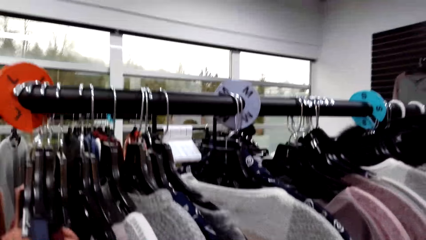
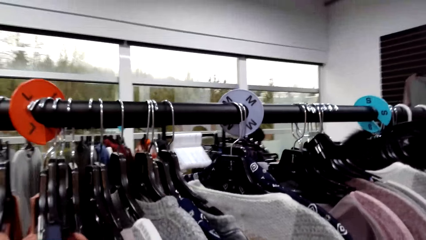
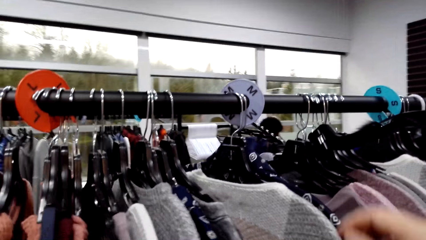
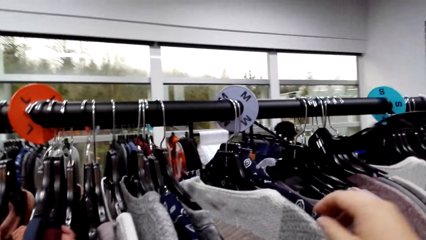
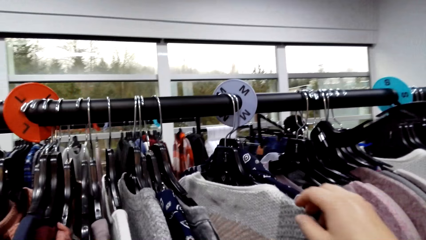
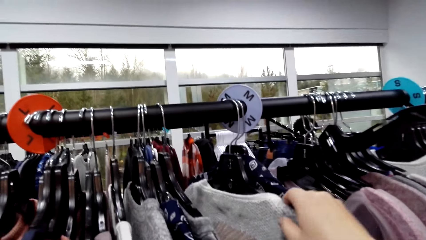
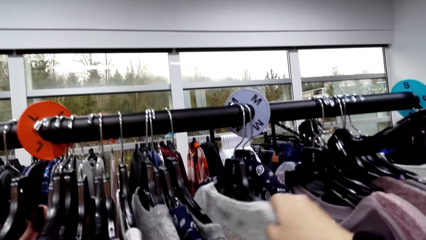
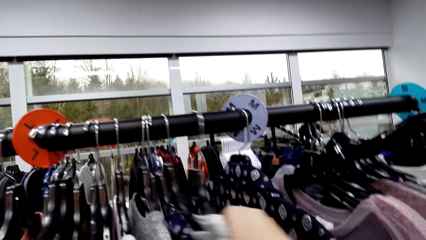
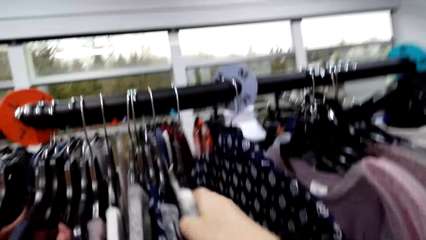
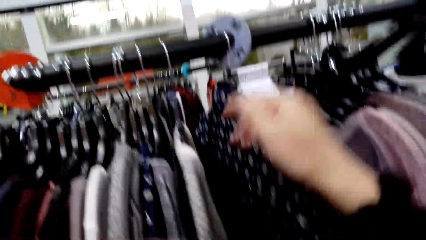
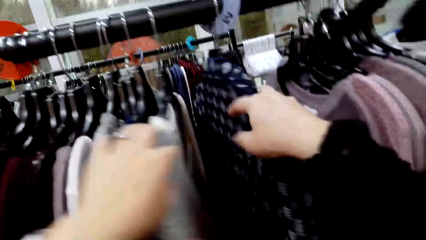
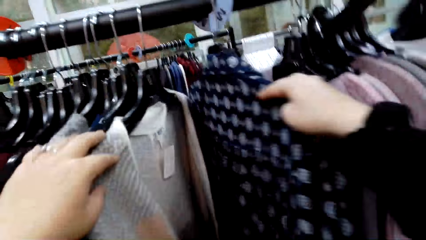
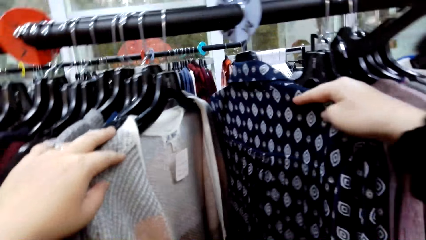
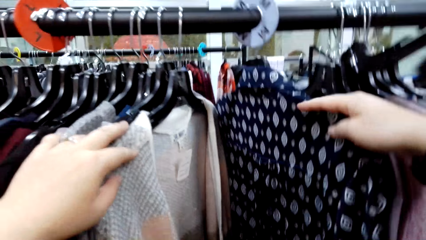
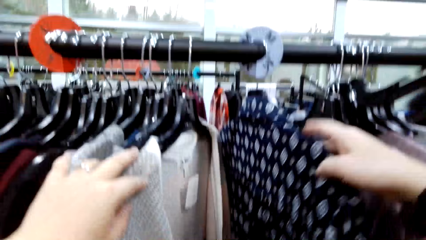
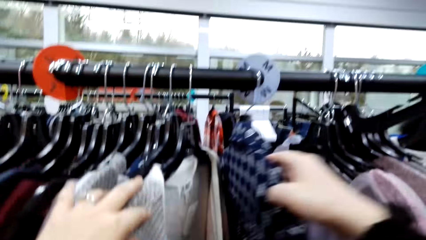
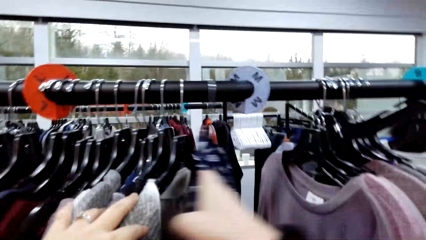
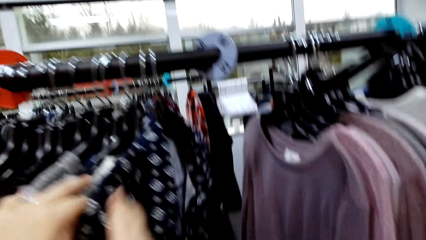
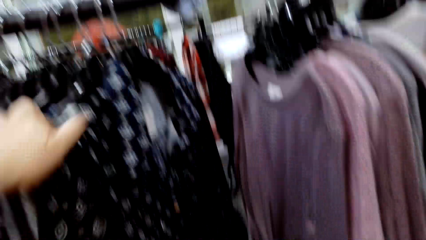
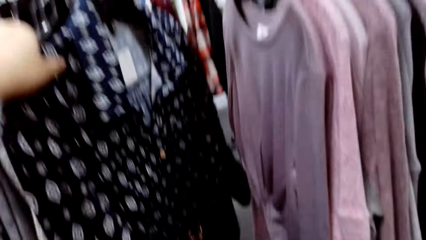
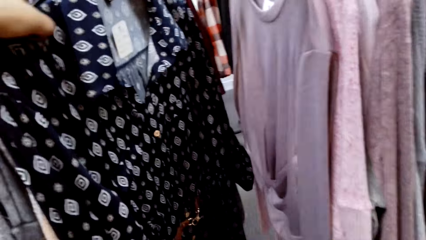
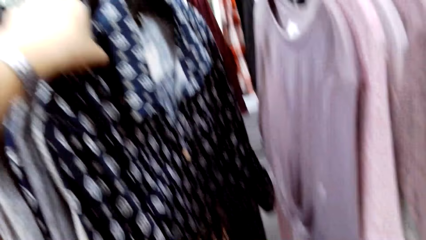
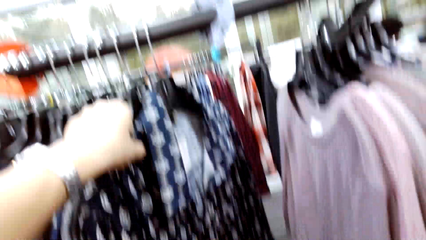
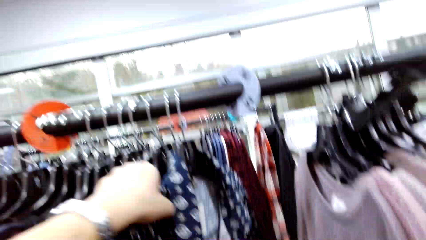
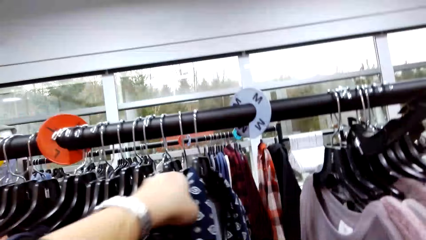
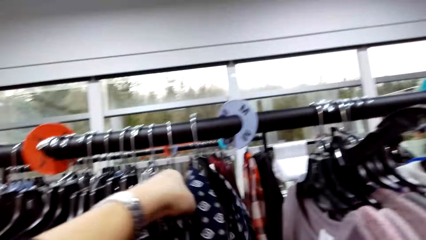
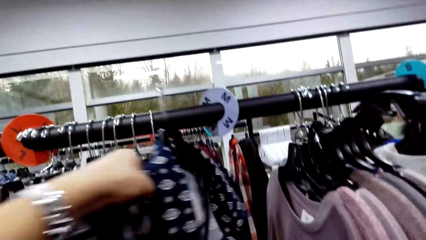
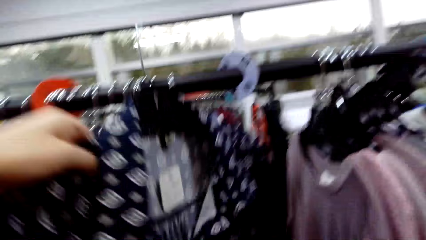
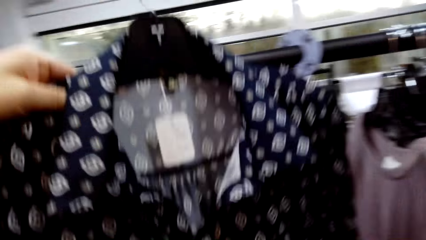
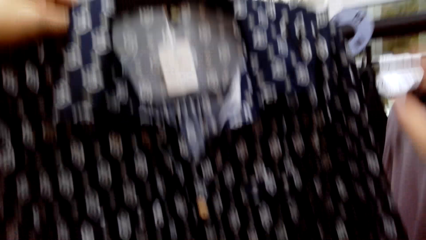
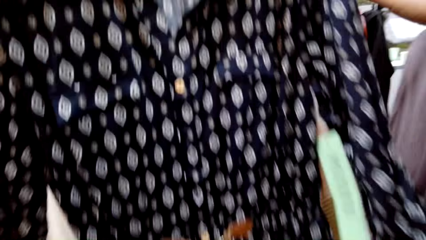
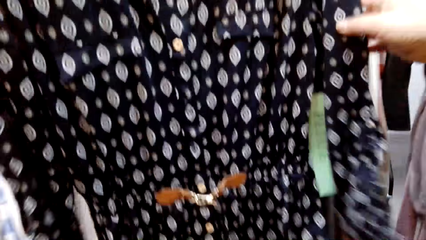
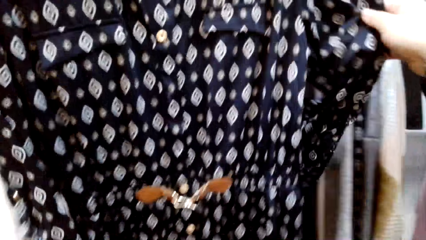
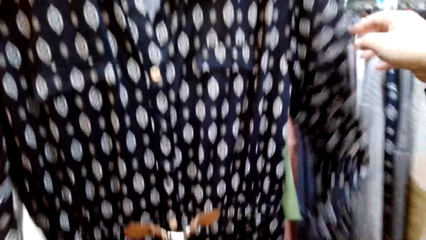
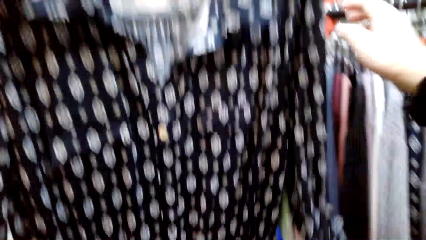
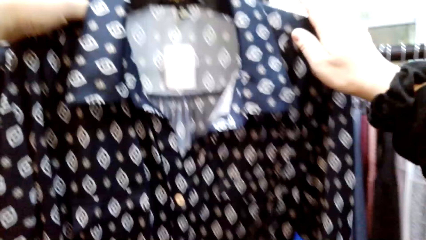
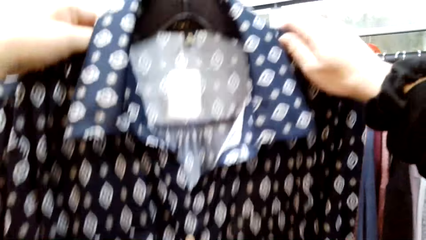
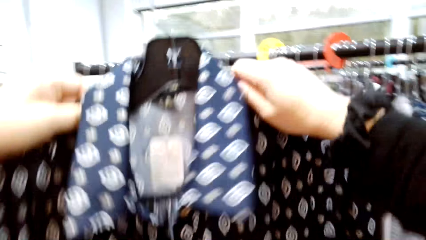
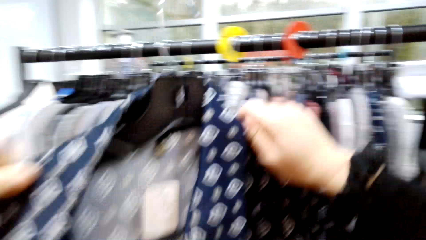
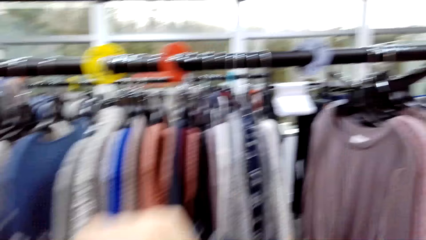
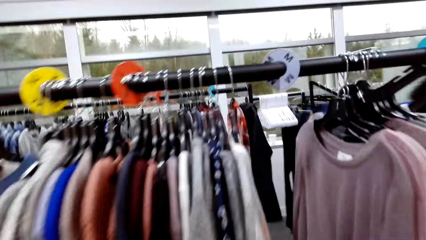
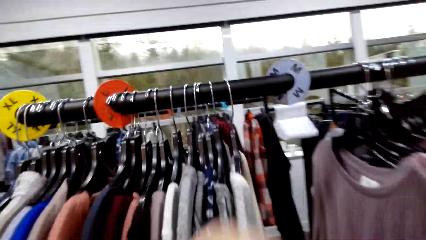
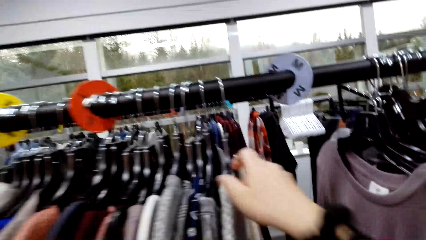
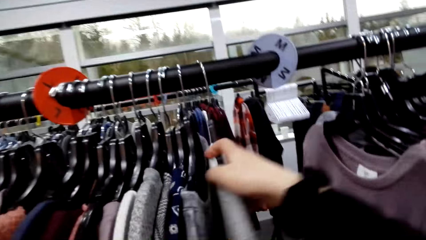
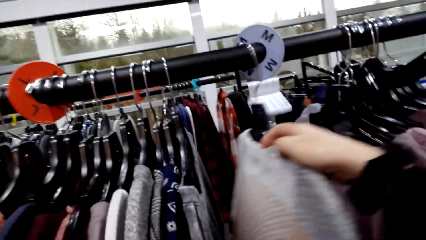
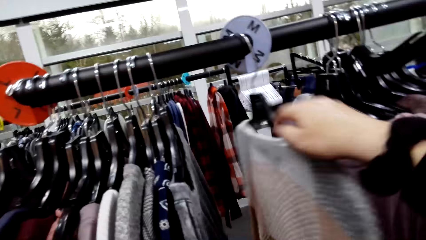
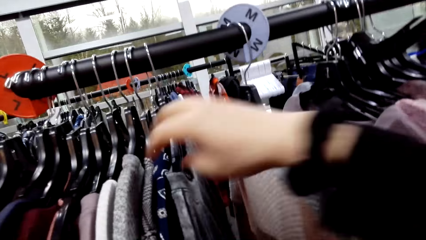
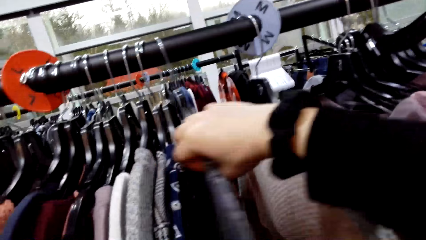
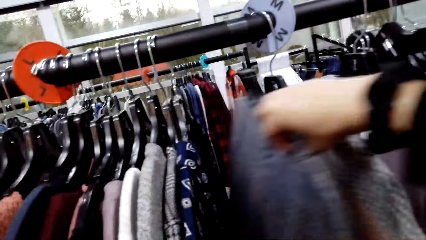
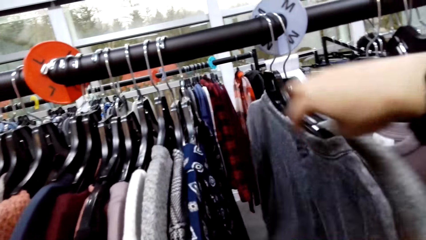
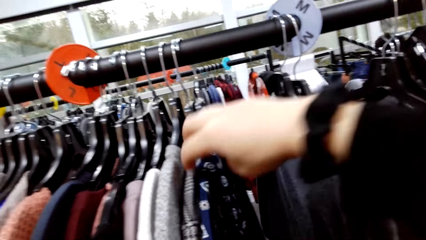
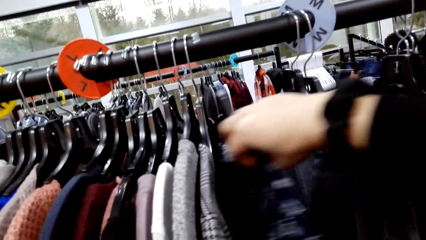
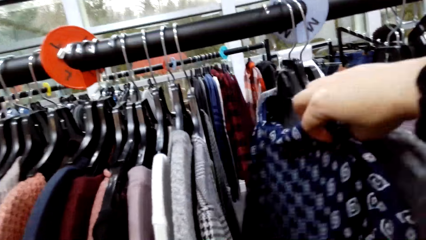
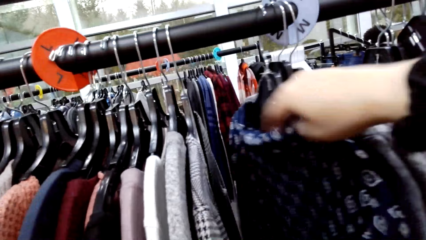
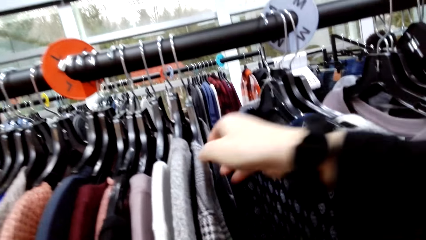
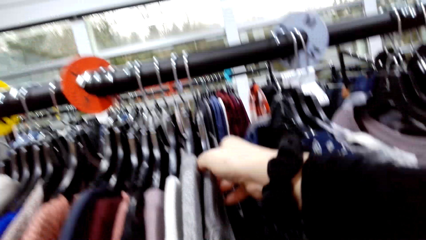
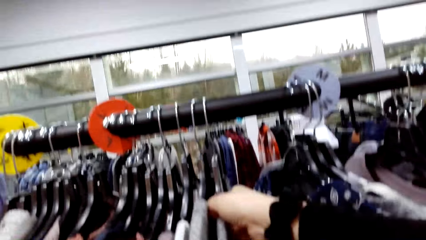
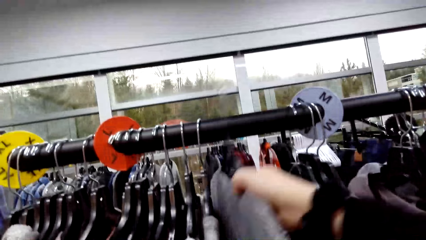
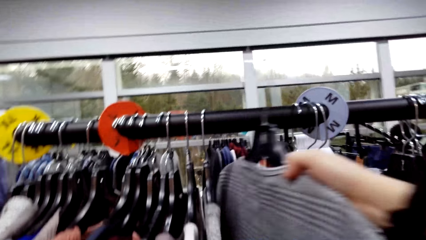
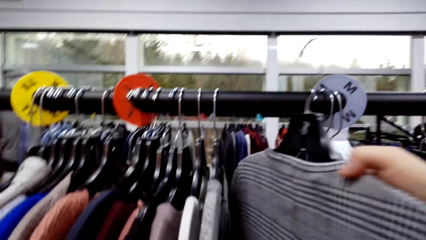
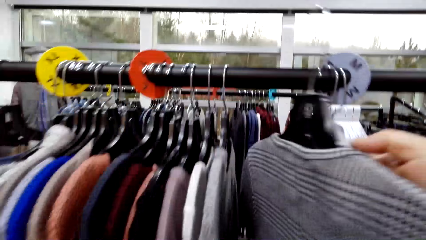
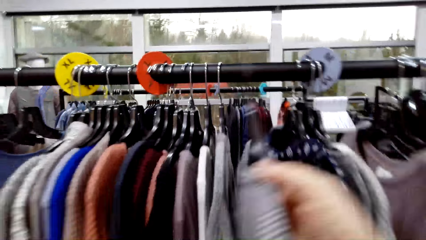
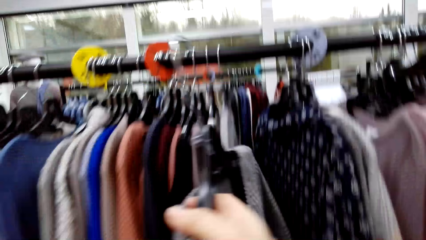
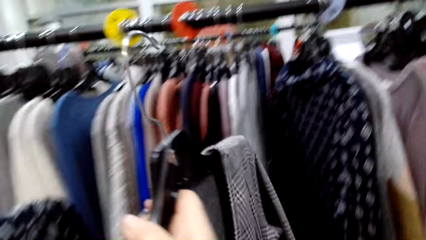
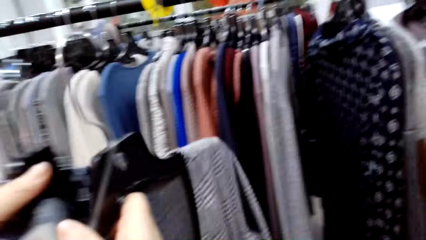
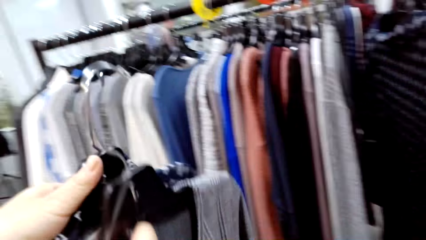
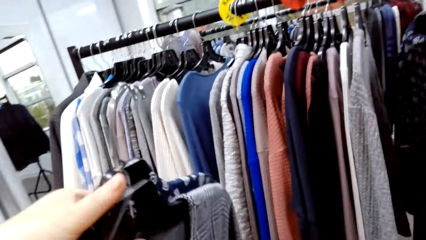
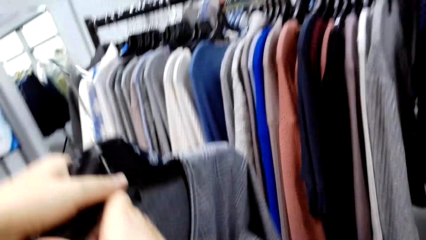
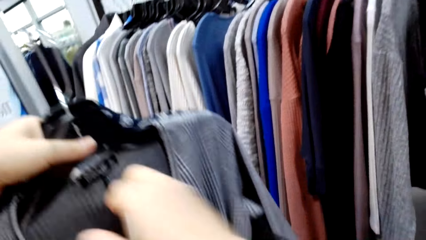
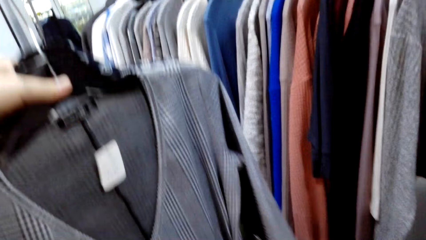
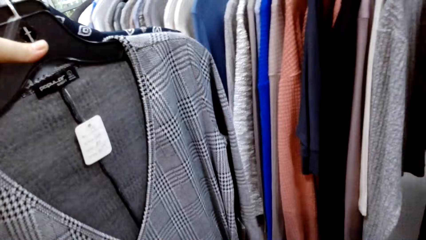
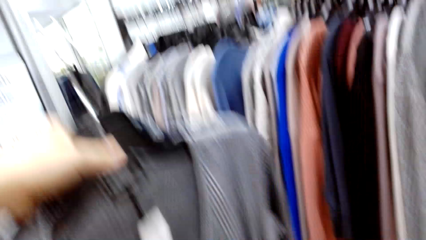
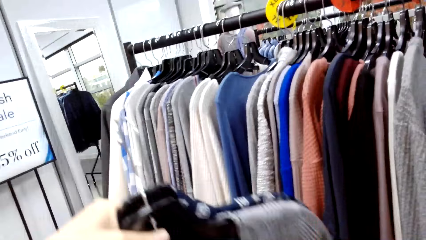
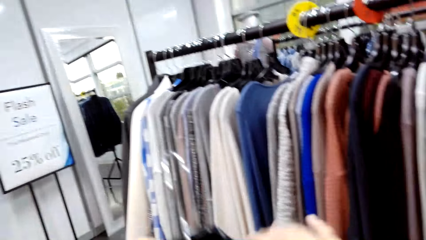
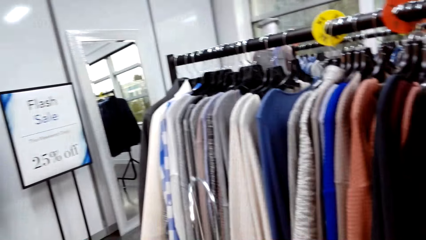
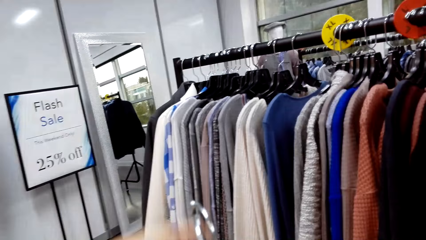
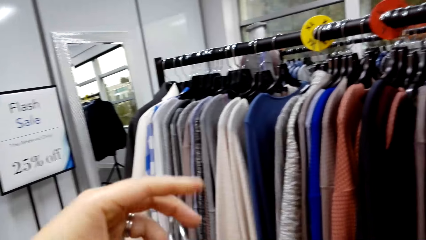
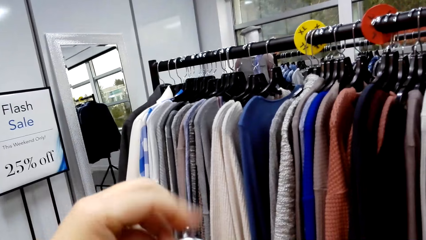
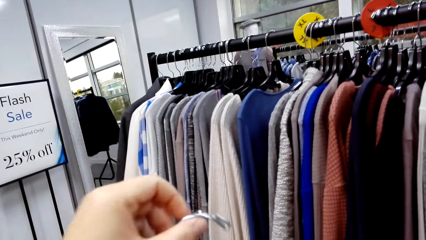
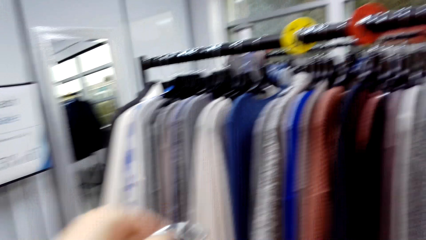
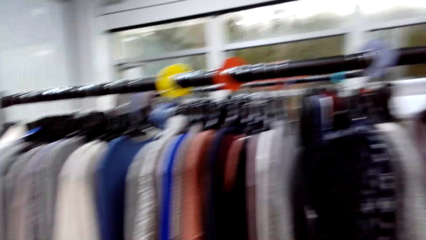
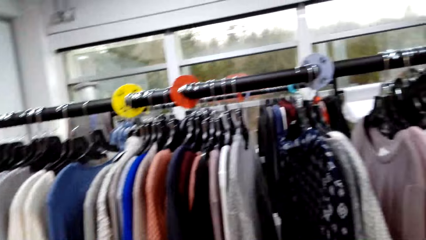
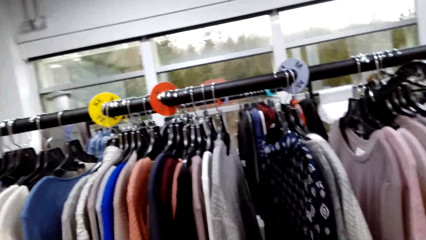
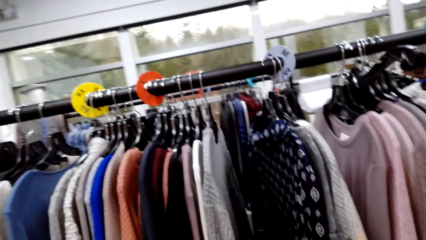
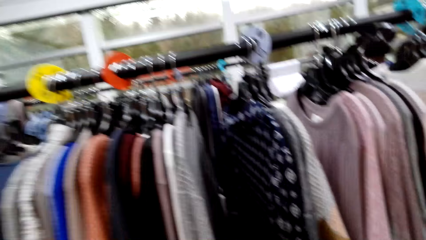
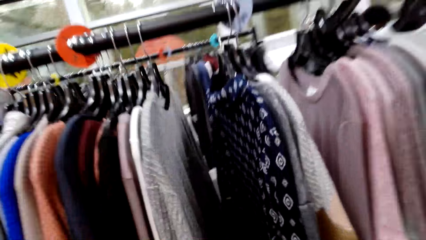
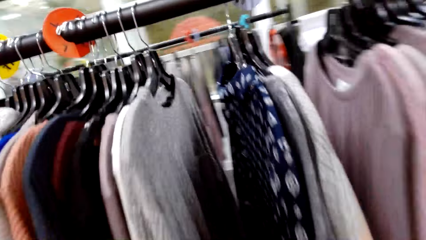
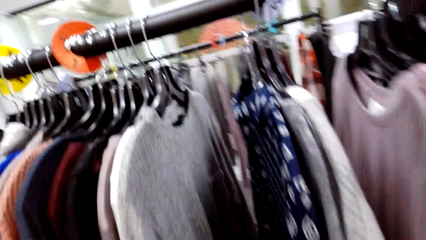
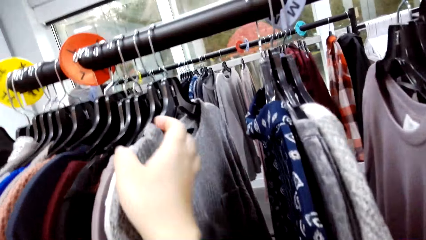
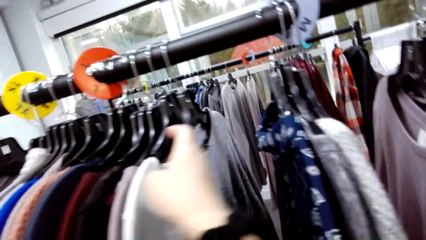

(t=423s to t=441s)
The camera wearer talks. They look at the clothes. They remove a shirt from the rail. They move sweatshirts on the hanger. They look at the clothes. They remove a shirt from the rail. They talk to a man. The man talks to the camera wearer.
